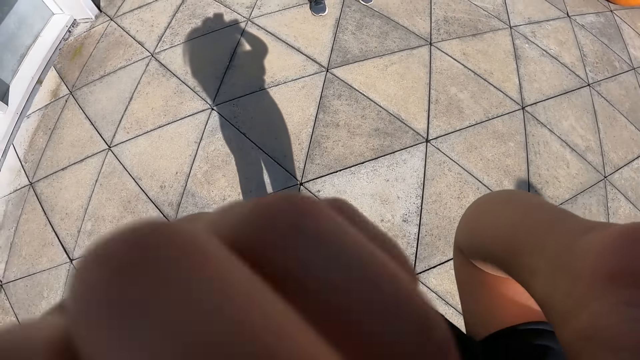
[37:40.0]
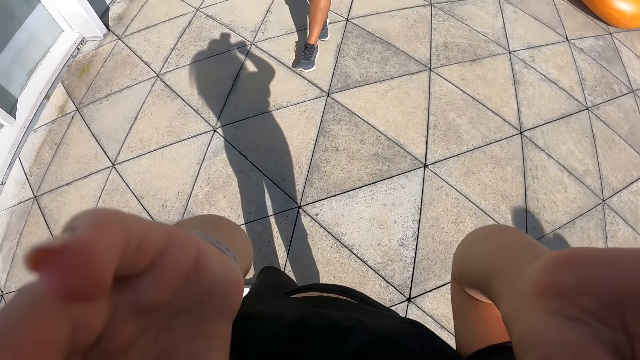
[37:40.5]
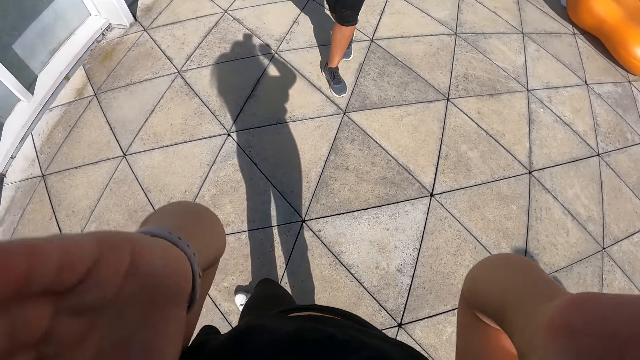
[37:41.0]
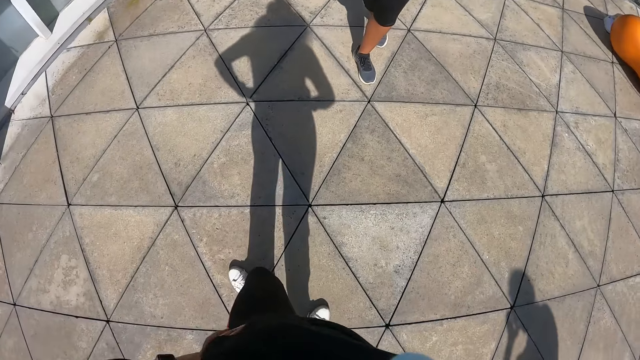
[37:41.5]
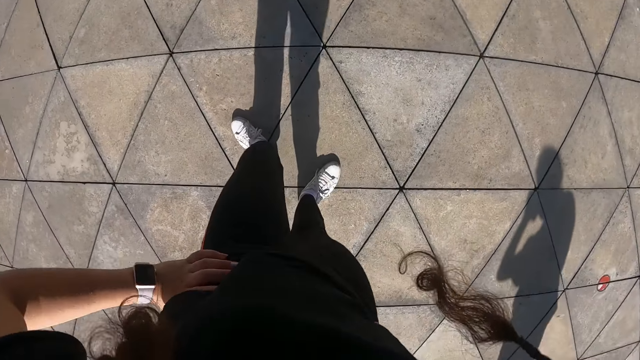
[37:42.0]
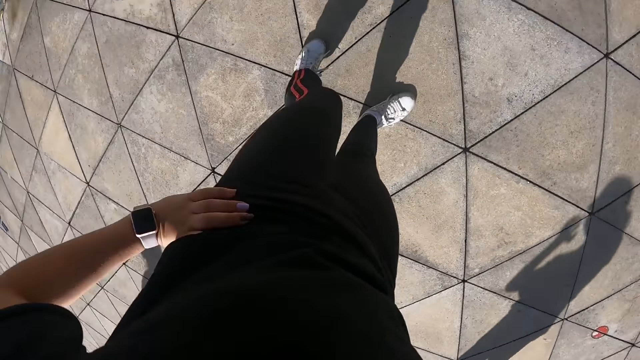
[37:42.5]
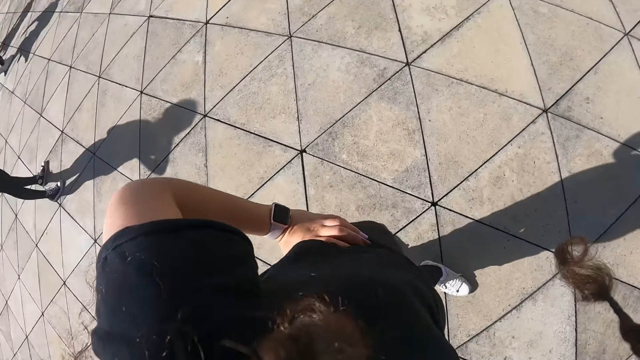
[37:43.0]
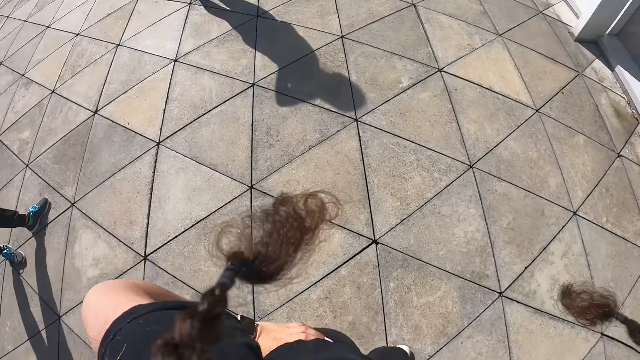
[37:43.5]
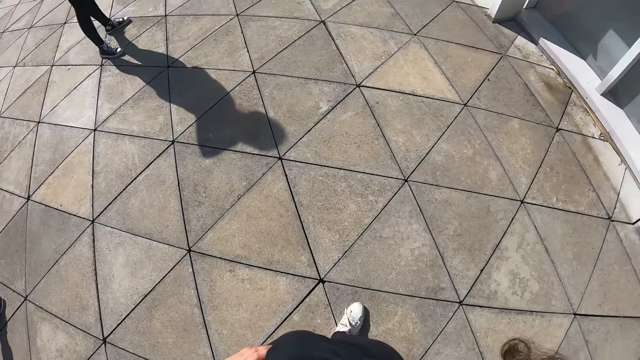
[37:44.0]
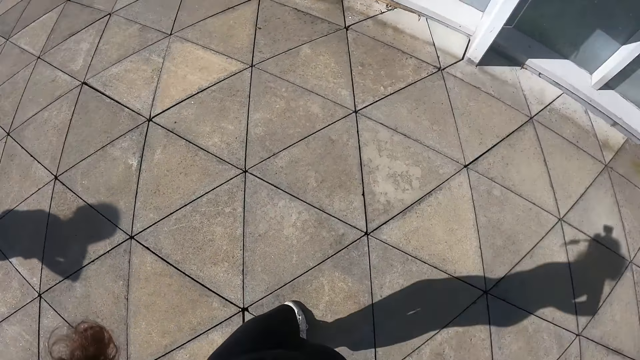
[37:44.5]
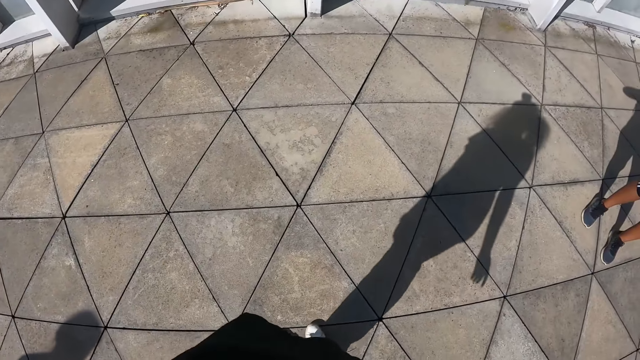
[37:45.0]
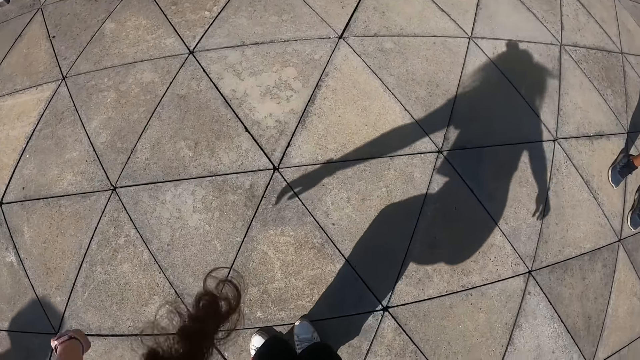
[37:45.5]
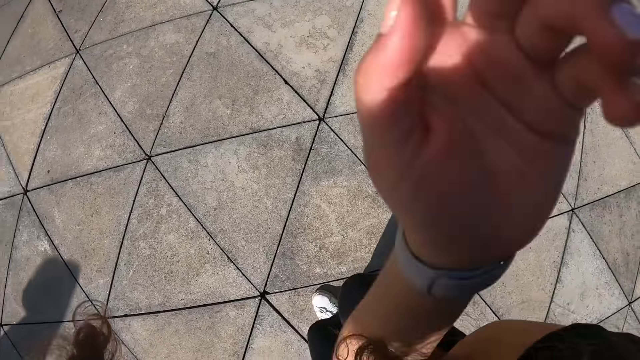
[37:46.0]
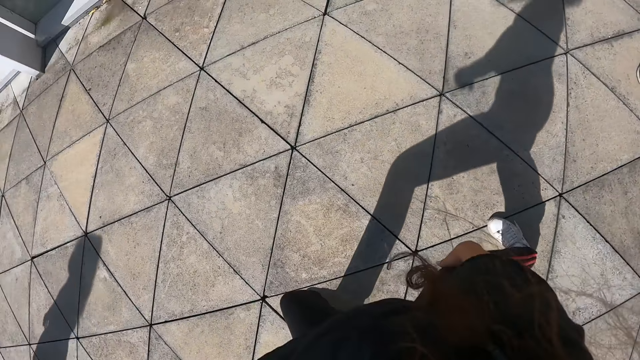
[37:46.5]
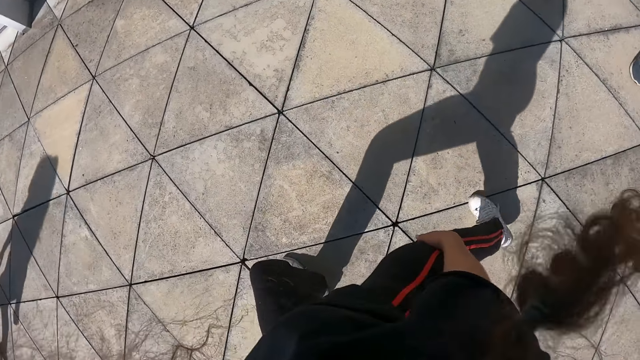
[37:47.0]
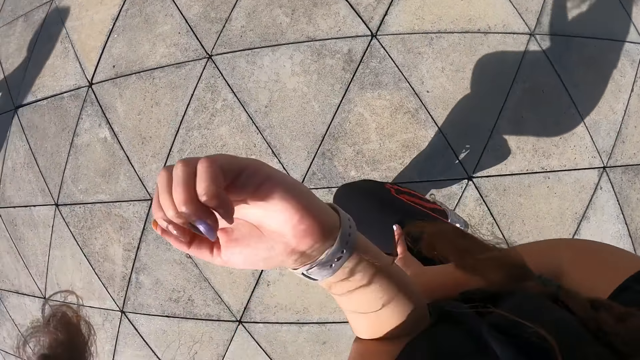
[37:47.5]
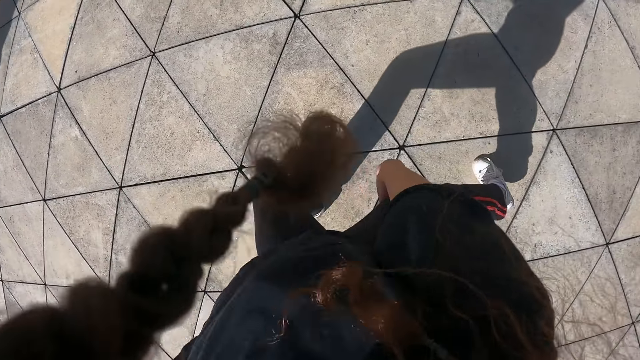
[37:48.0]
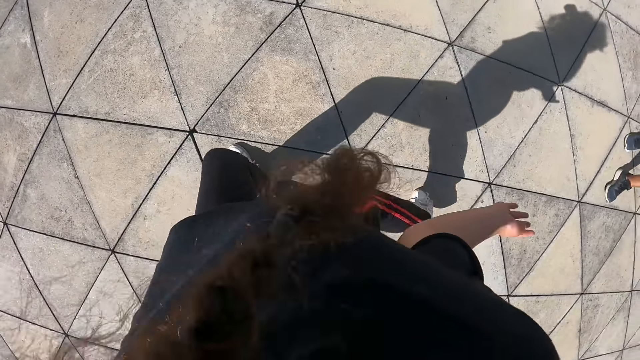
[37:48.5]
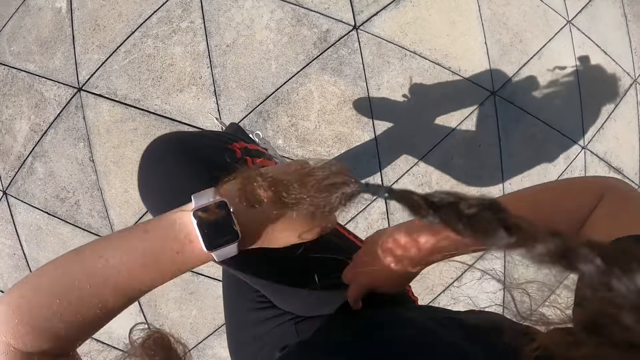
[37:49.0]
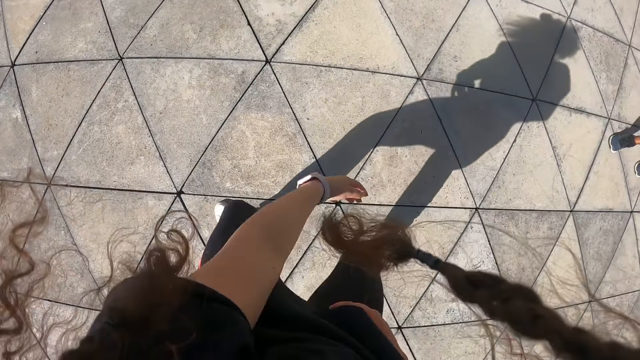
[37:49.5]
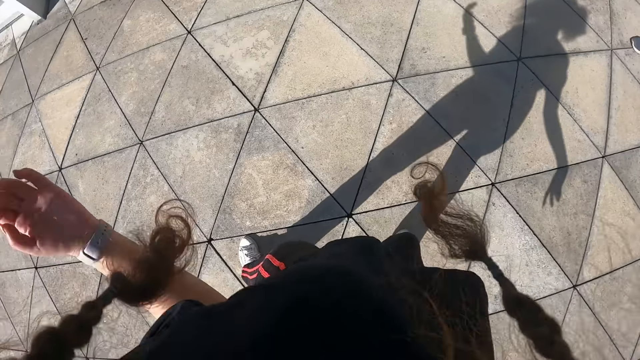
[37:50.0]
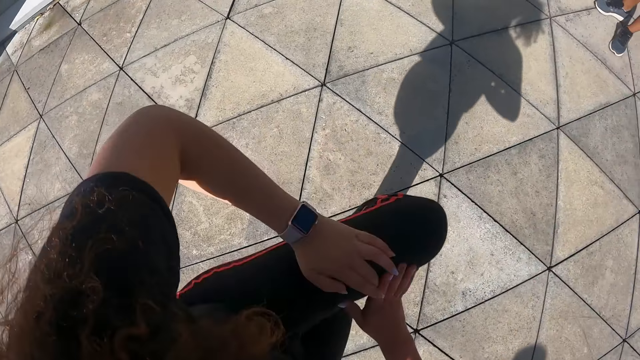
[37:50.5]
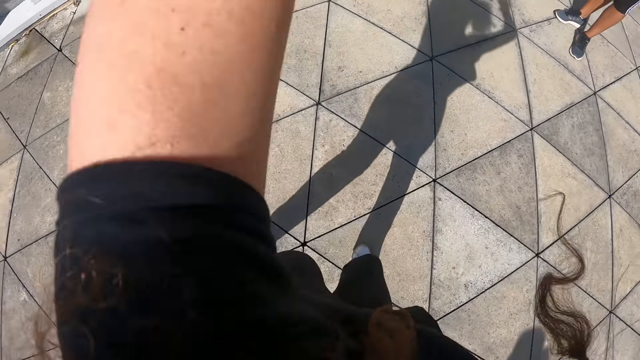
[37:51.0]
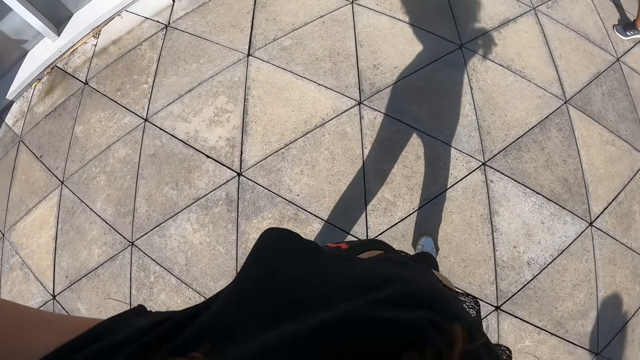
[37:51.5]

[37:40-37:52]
The camera wearer lowers both hands from her face. She holds the waist. She dances with a group of people outside. She is doing exercise.

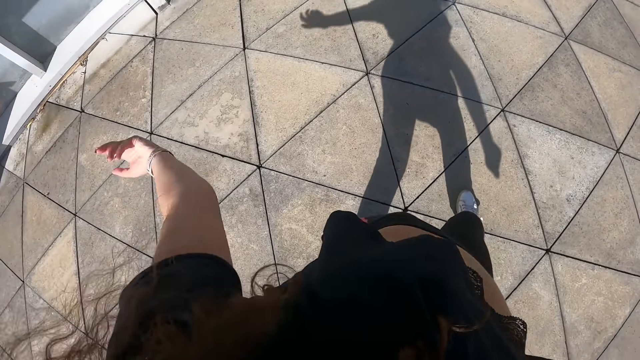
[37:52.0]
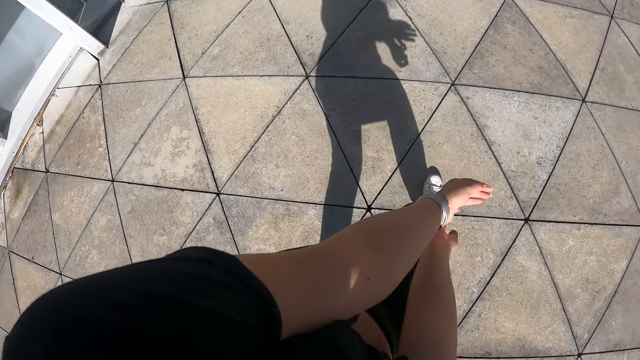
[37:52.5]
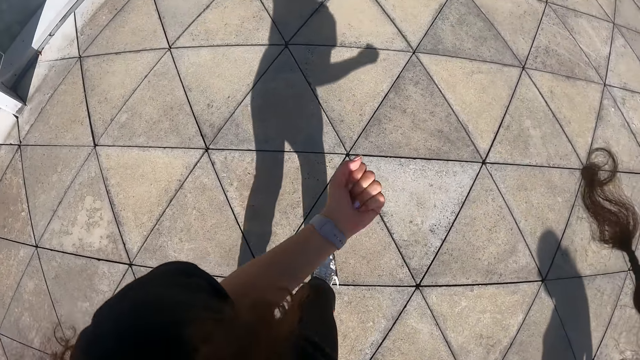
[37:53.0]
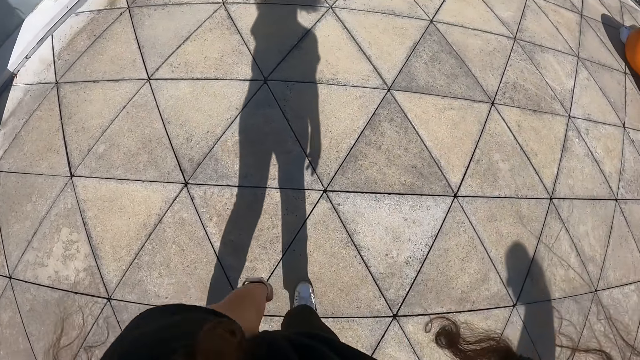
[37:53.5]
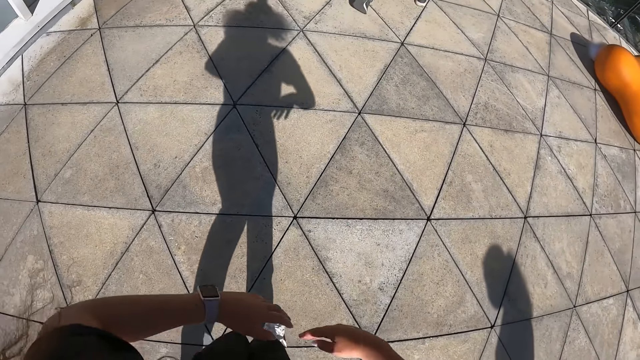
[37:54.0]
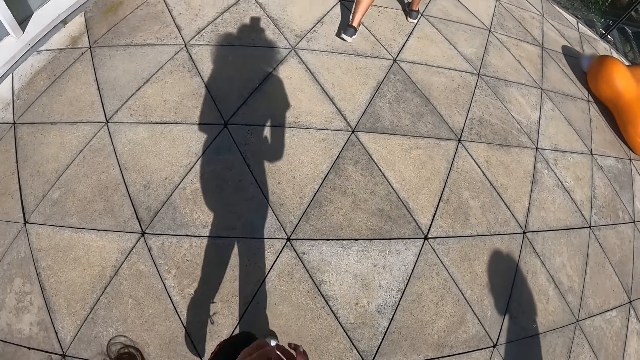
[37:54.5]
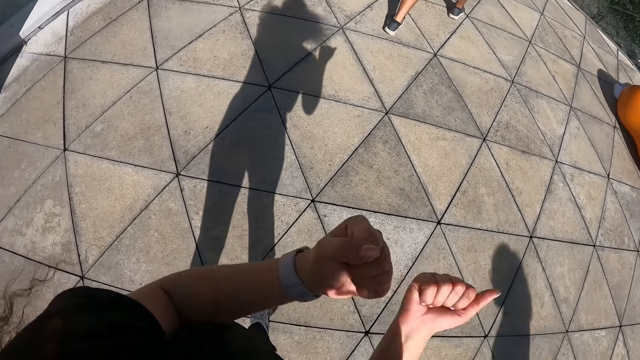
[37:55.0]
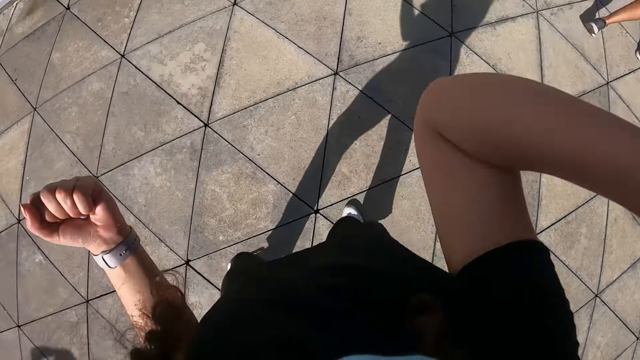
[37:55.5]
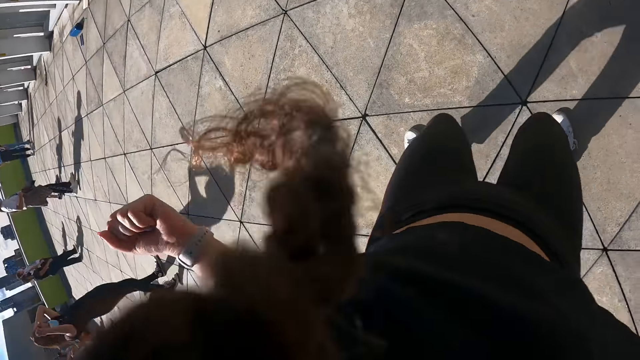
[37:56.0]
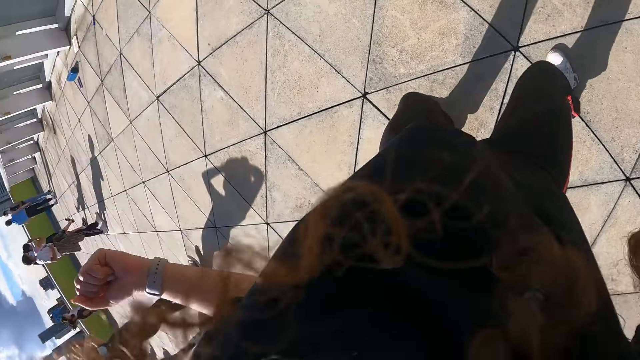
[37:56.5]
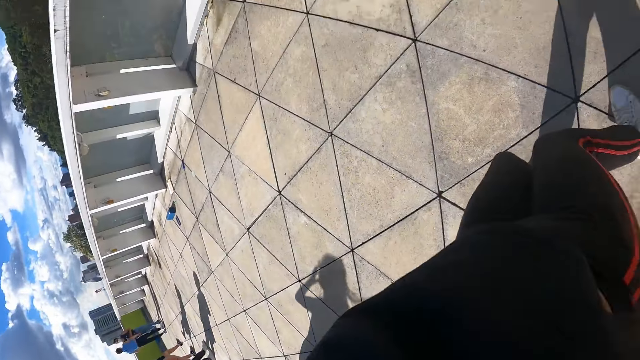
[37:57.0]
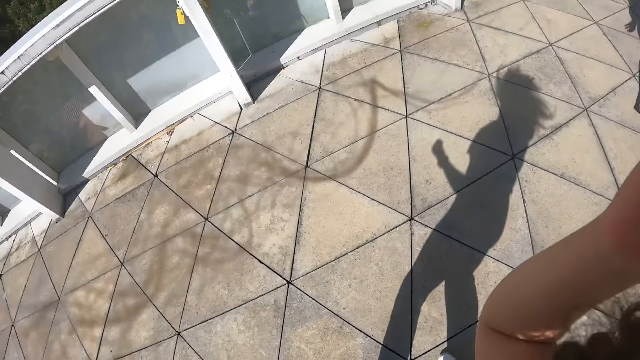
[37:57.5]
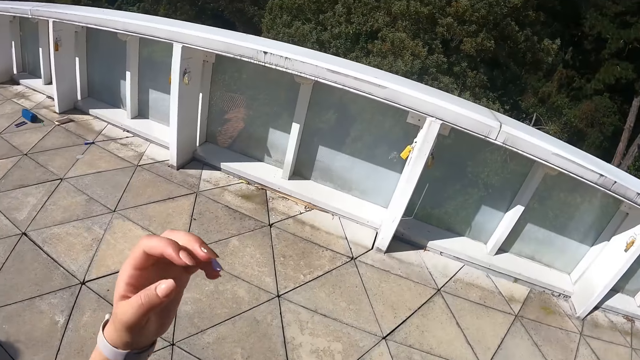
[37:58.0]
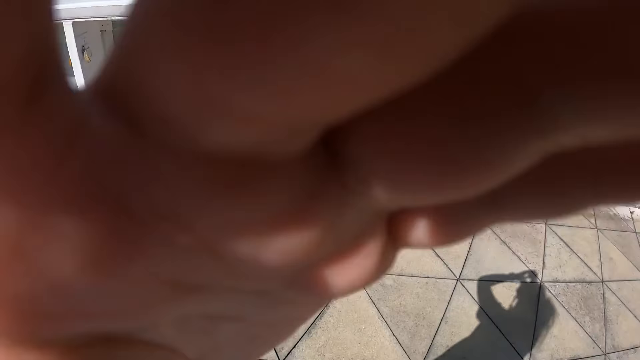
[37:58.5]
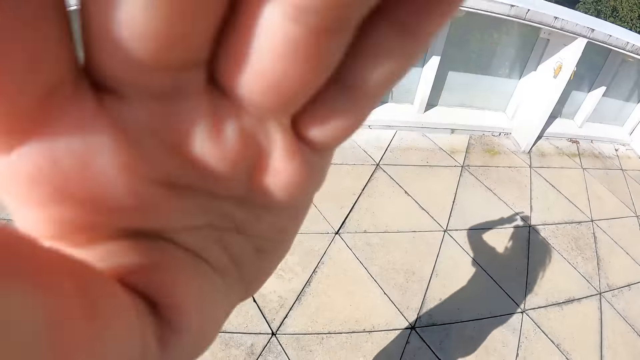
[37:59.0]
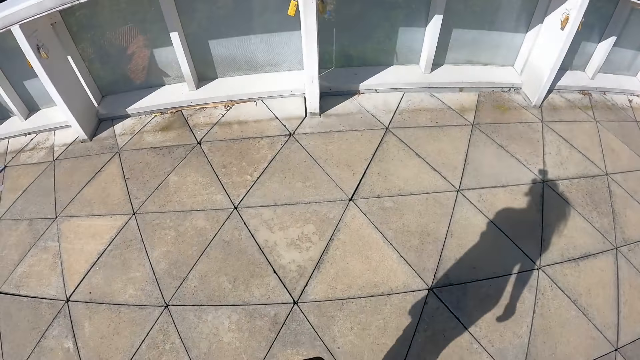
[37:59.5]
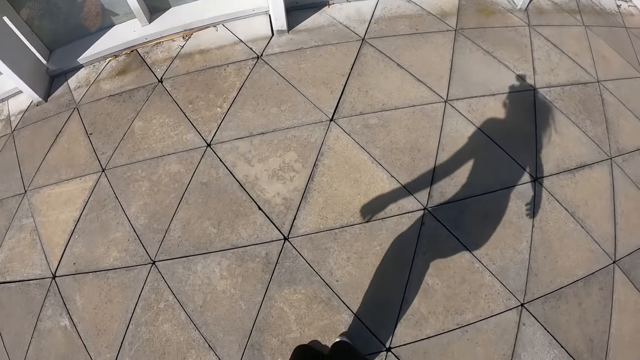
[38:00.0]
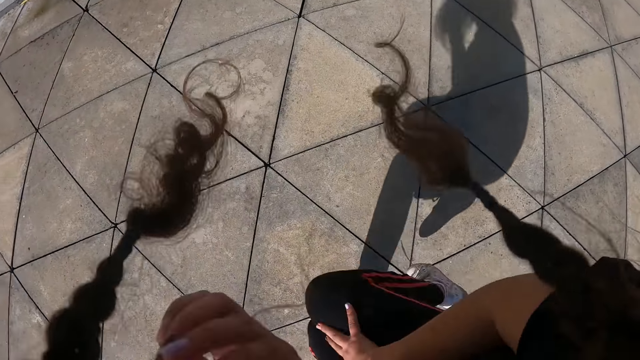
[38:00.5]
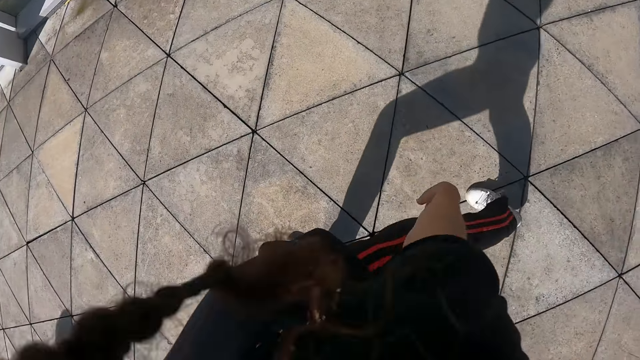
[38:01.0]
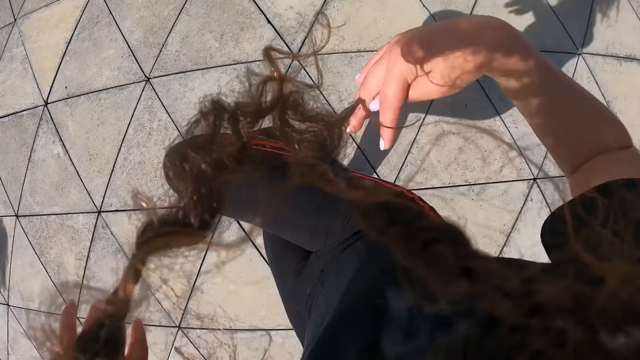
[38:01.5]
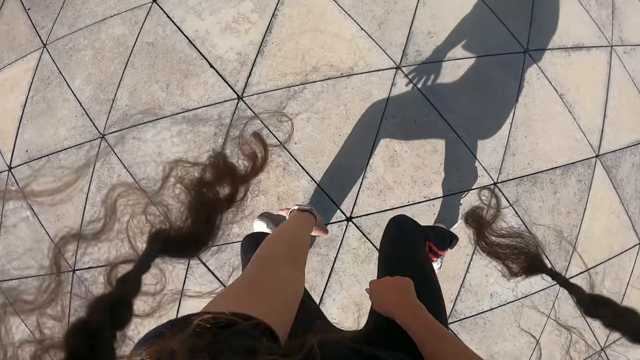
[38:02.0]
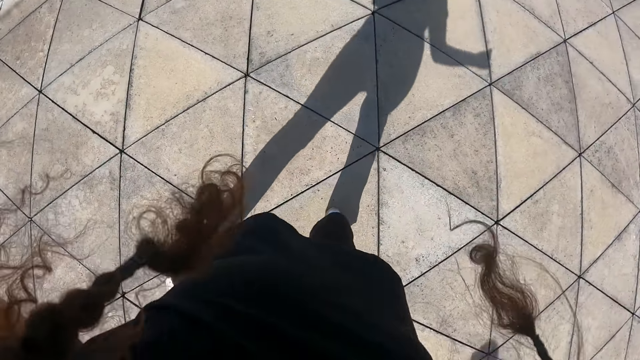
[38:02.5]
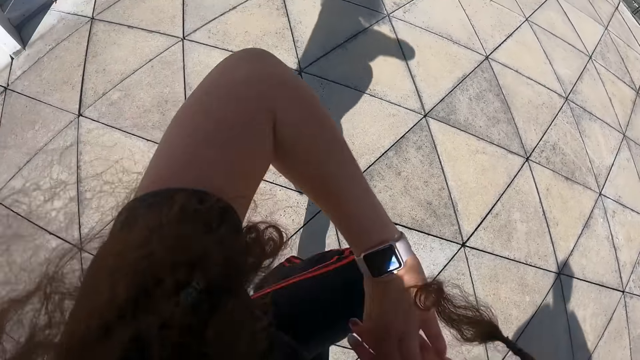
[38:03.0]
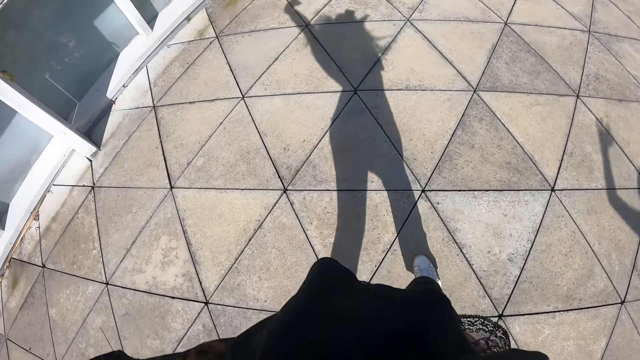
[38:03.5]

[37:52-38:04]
A person is doing exercise. Other people are doing exercise. The camera wearer is doing exercise. She raises her left hand to her face. She adjusts the camera. She lowers her left hand from her face. She dances with a group of people outside. She is doing exercise.
